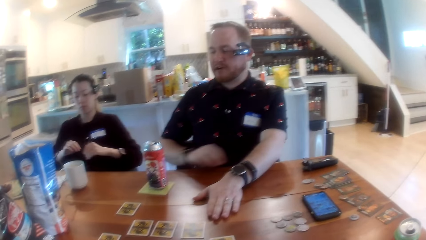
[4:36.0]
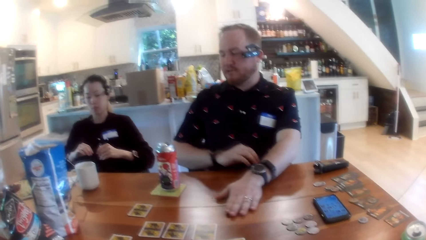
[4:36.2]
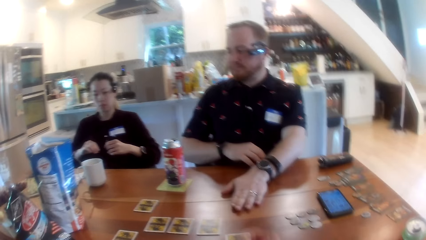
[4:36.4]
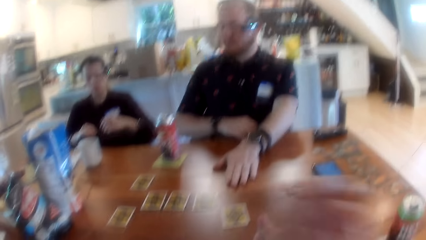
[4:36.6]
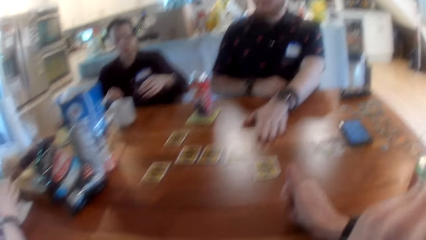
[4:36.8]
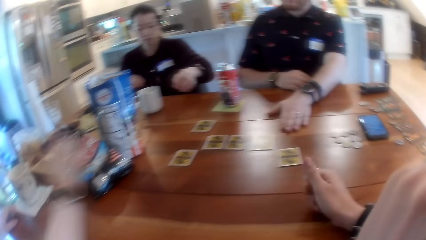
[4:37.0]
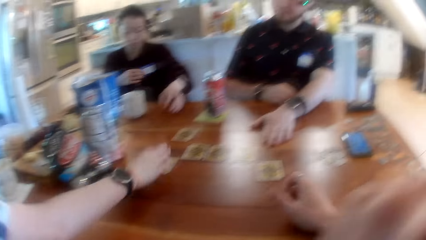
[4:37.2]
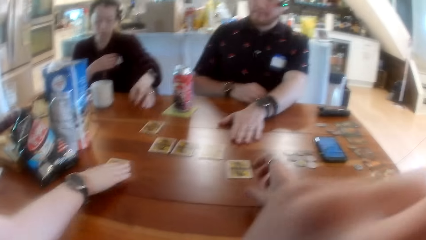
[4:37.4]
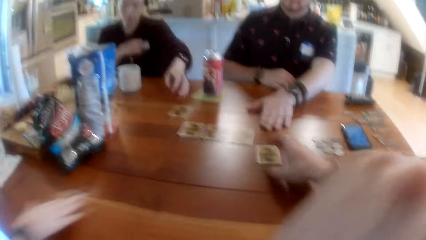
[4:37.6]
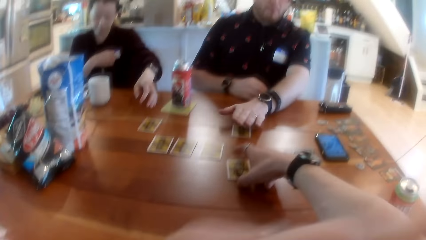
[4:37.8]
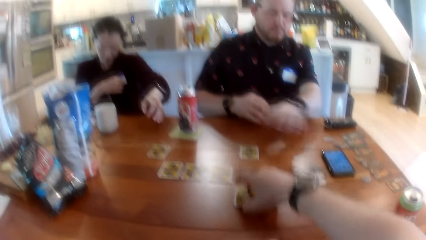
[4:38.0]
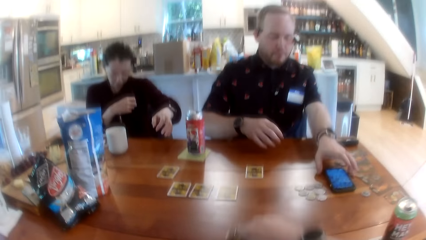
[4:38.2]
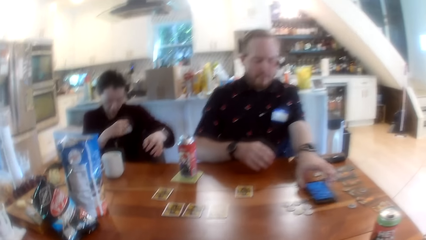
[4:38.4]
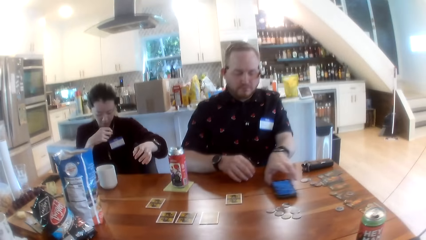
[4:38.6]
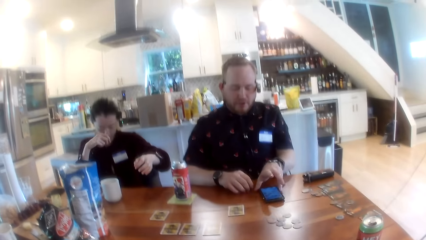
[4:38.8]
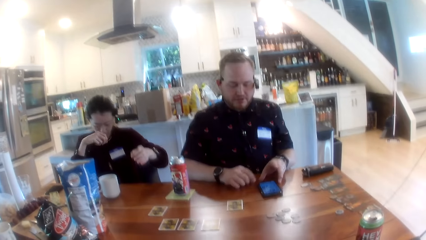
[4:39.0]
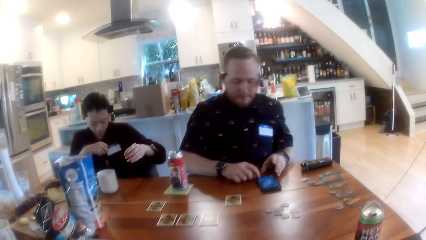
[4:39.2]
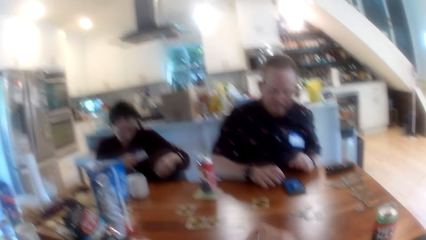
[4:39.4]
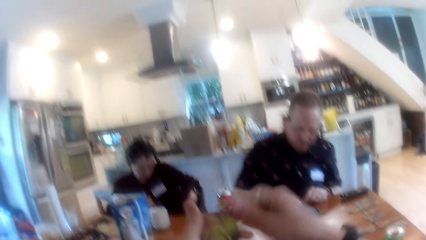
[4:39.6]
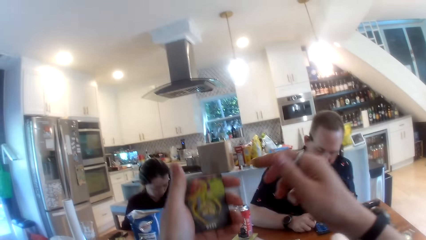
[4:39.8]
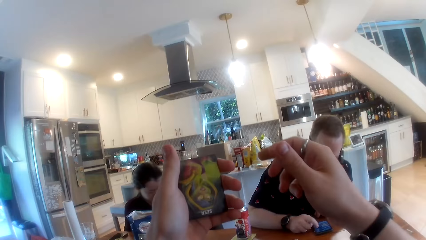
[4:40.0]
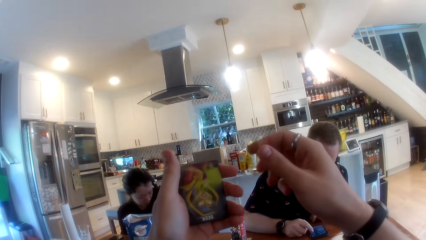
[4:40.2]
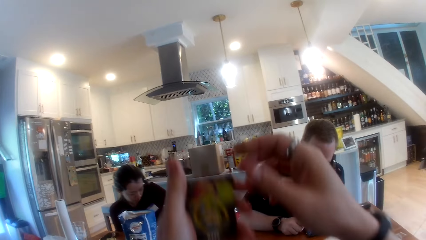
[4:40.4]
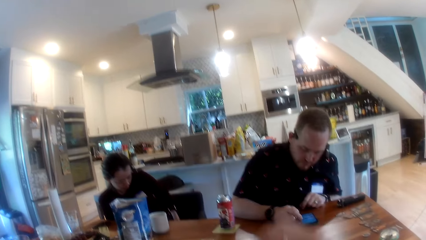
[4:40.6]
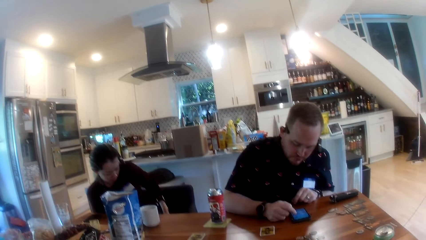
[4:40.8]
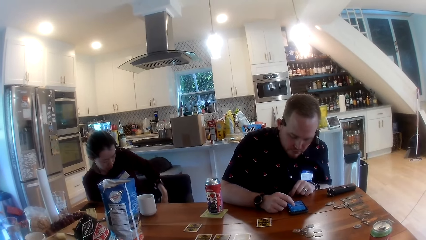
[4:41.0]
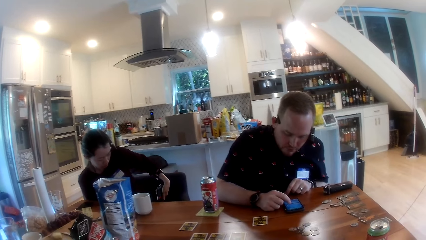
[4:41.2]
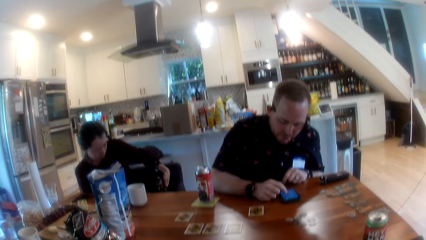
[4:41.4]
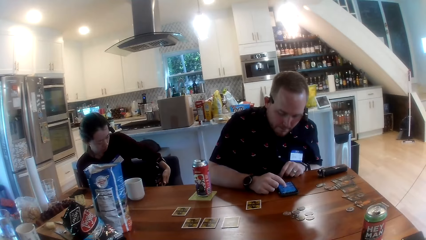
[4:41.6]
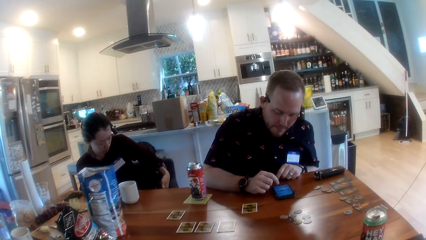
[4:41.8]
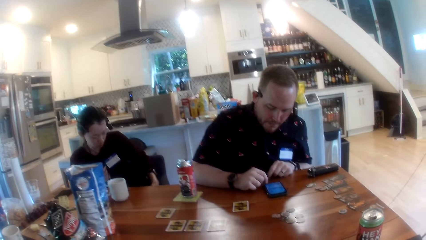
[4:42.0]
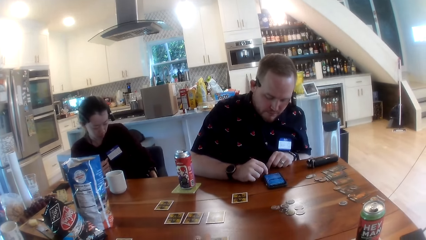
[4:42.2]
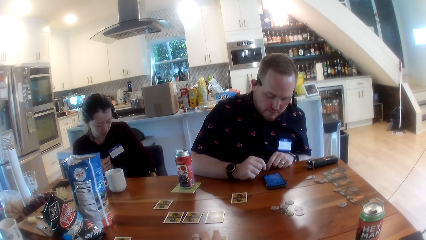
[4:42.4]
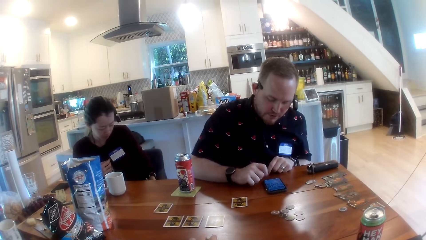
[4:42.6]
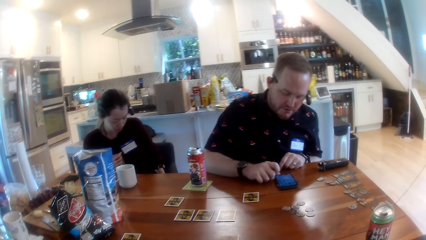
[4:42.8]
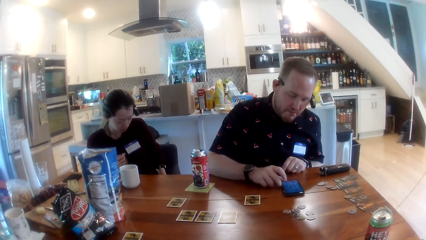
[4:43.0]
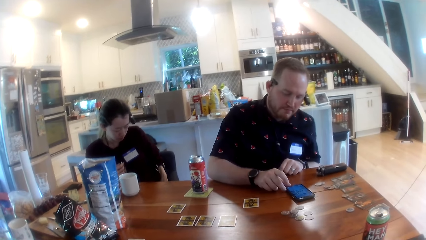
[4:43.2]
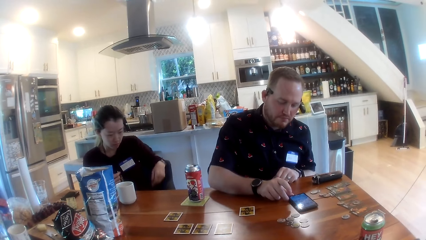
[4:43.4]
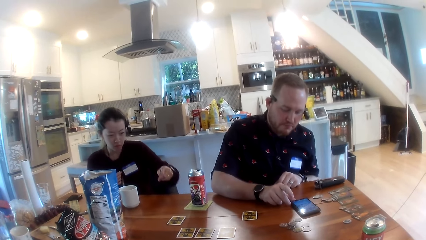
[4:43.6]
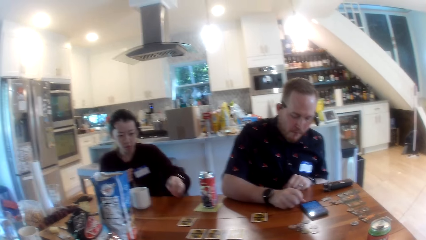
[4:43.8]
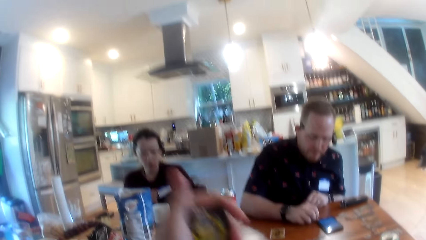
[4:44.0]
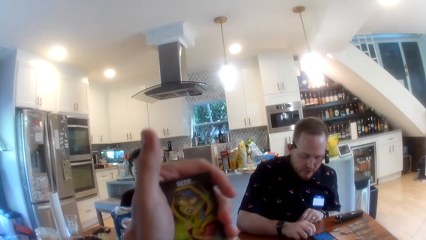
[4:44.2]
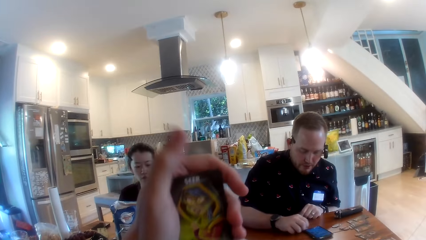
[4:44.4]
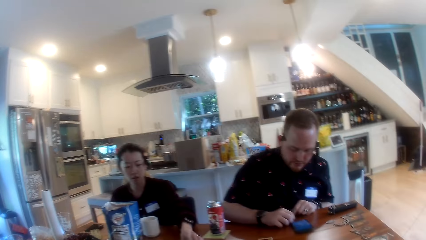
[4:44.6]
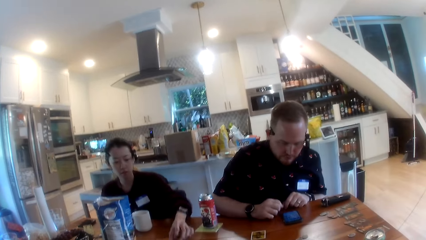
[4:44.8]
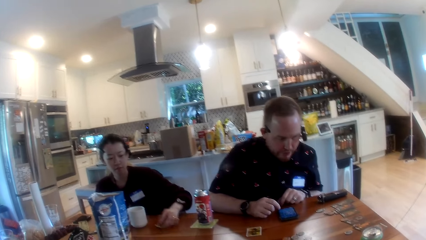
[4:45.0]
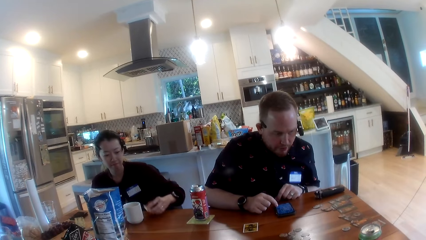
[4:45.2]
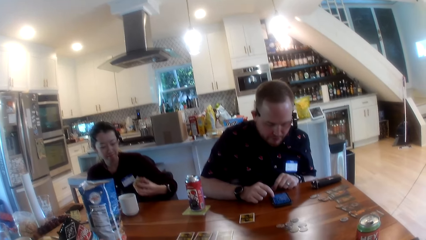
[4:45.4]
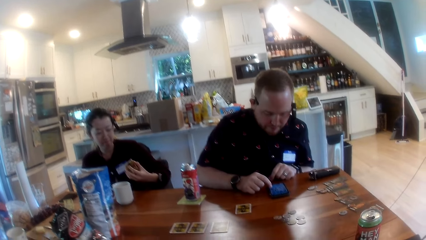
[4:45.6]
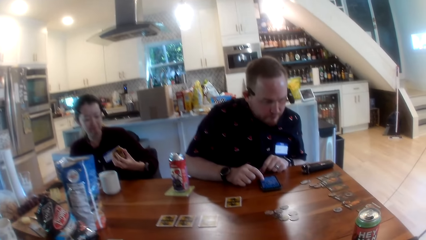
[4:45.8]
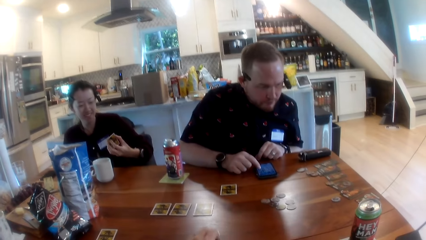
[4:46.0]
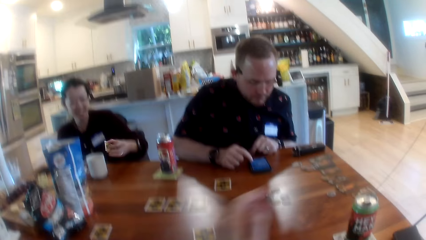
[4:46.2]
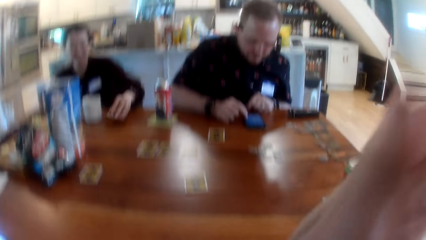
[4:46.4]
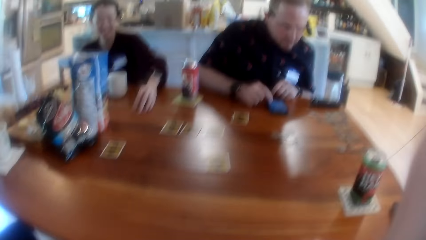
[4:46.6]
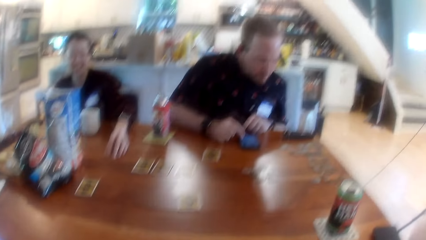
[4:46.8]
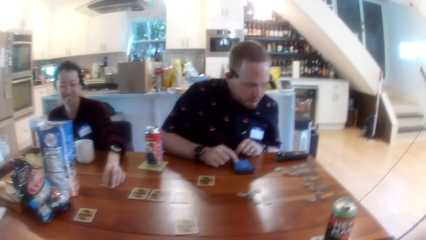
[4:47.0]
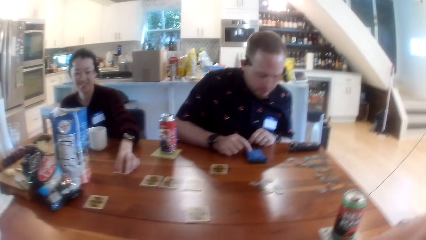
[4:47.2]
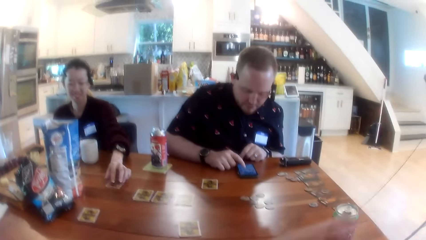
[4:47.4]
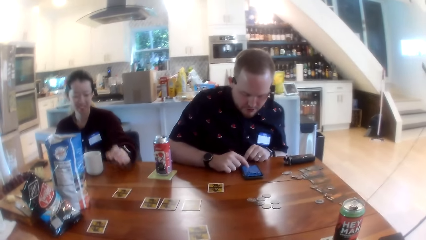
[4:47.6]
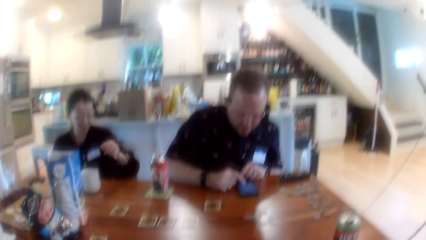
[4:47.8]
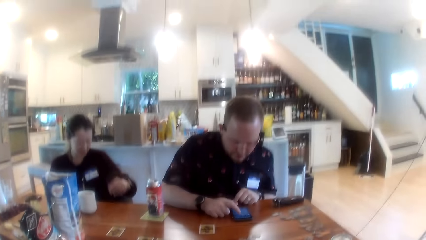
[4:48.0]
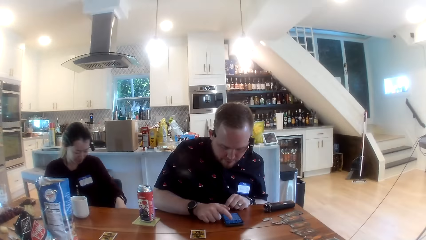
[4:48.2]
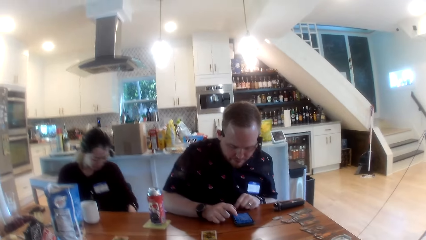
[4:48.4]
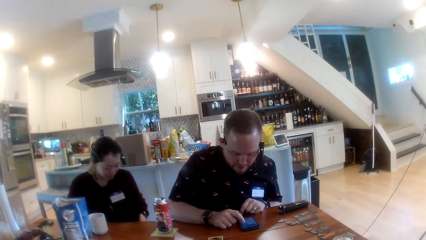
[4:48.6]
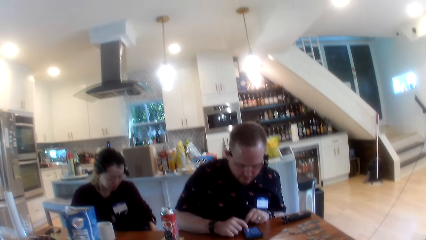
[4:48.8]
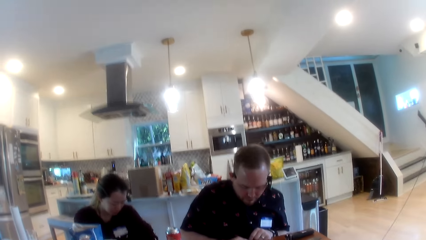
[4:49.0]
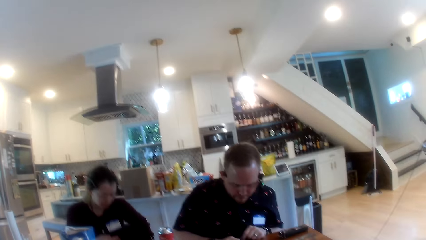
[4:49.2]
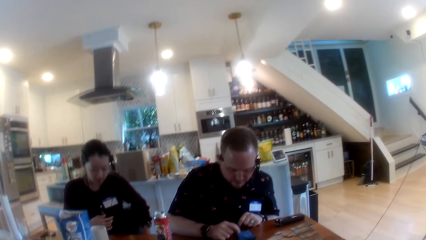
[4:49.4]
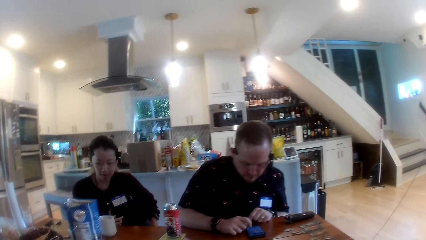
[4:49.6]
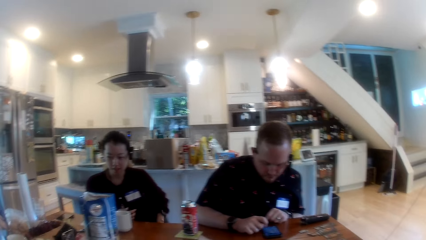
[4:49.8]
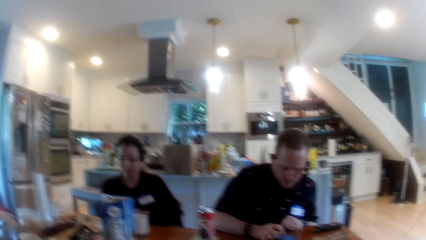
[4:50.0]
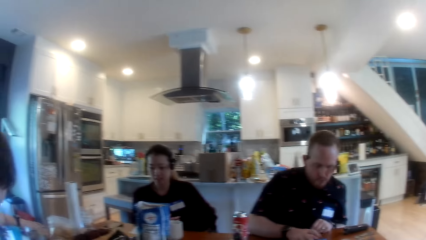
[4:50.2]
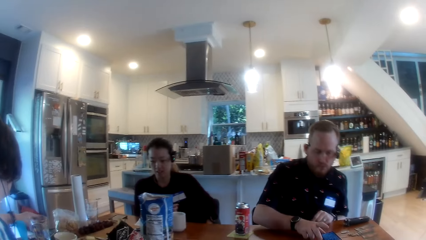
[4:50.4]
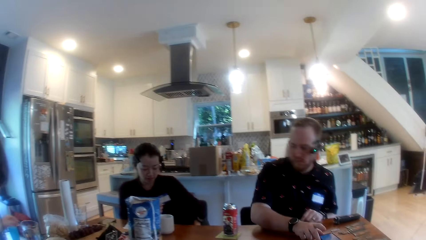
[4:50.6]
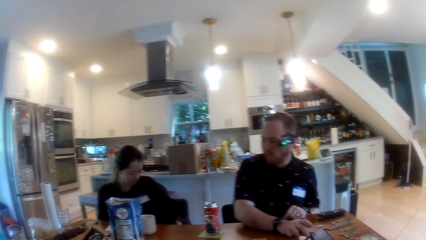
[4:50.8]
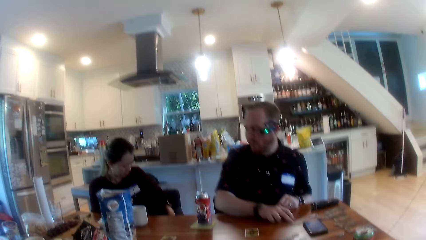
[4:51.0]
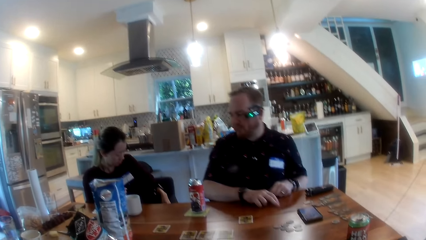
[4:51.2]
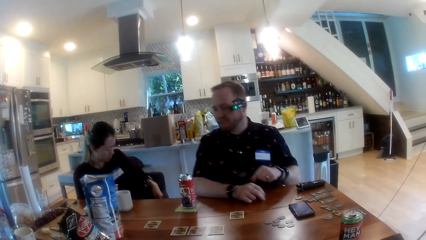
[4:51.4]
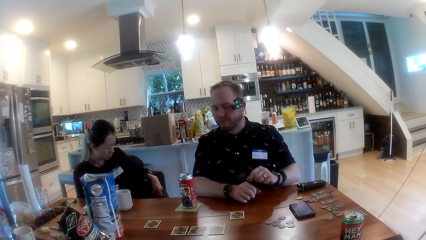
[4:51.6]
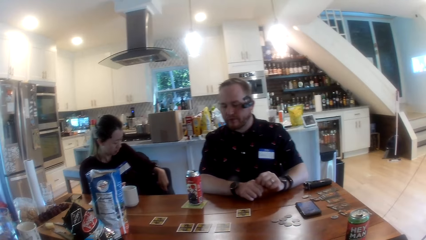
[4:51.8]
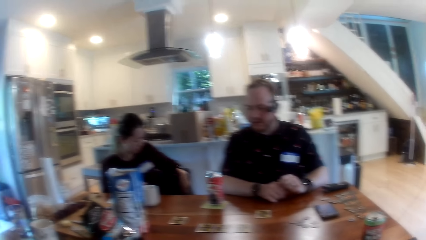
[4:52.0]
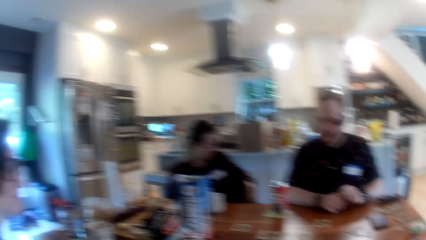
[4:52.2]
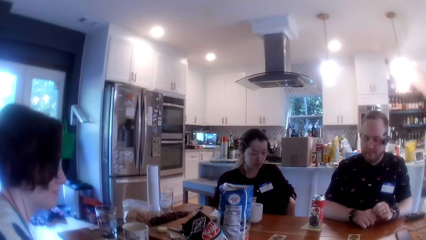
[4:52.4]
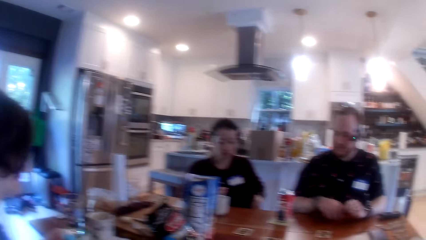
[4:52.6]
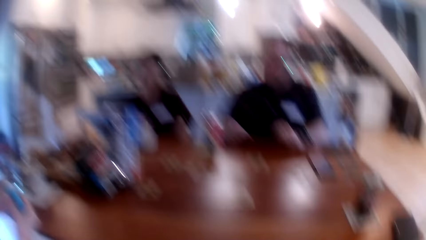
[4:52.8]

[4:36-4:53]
A man holds down a card on the table with his left hand. The camera wearer moves his hand. A woman picks up a card from the table with her right hand. The camera wearer picks up a card from the table with his right hand. The man moves his phone with his left hand. The camera wearer raises the card to his face with his hands. The man operates his phone on the table with his right hand. The camera wearer lifts the card. Another woman picks up a card from the table. The other woman drops the card on the table with her left hand.
